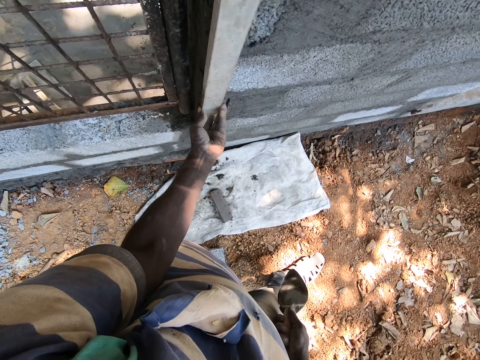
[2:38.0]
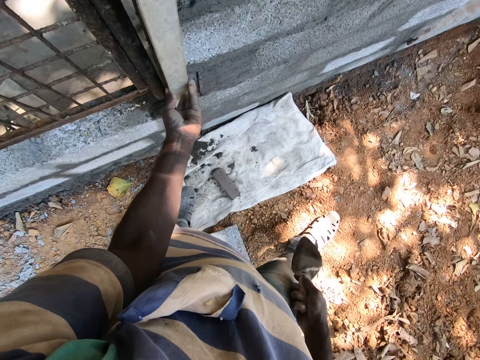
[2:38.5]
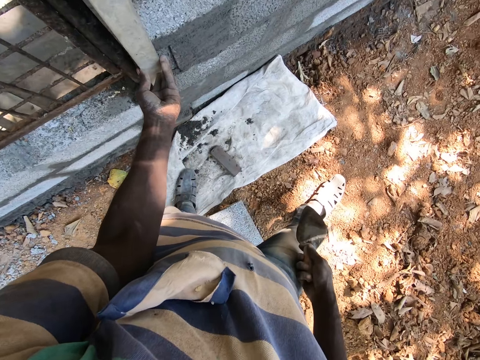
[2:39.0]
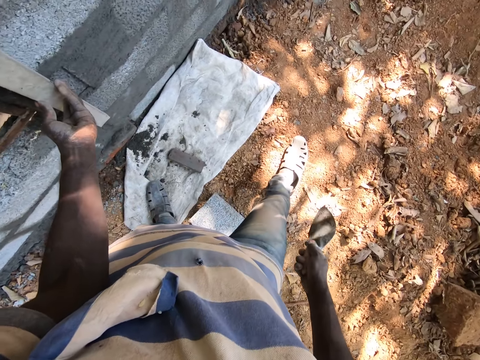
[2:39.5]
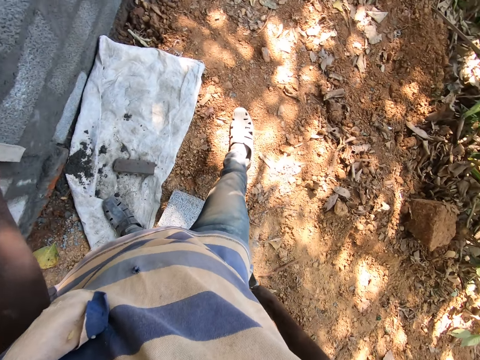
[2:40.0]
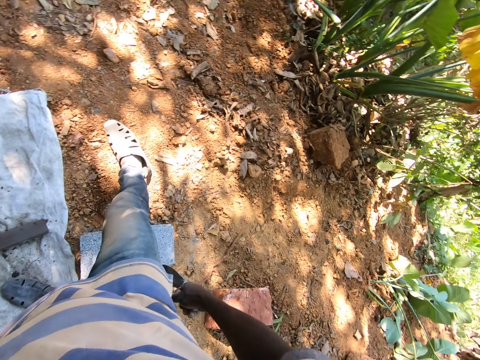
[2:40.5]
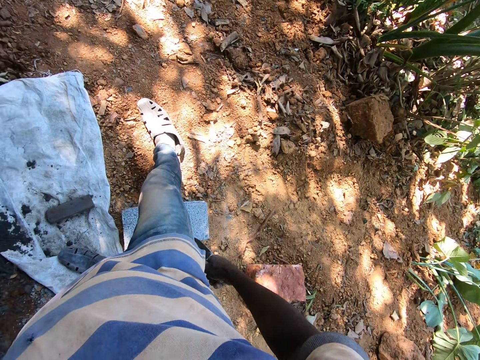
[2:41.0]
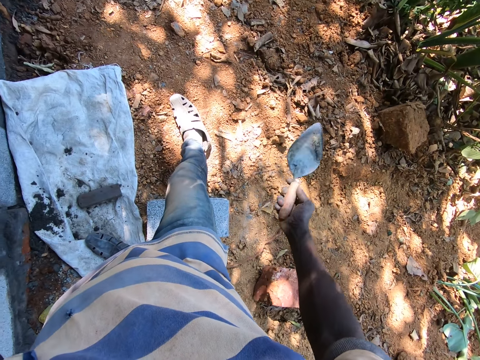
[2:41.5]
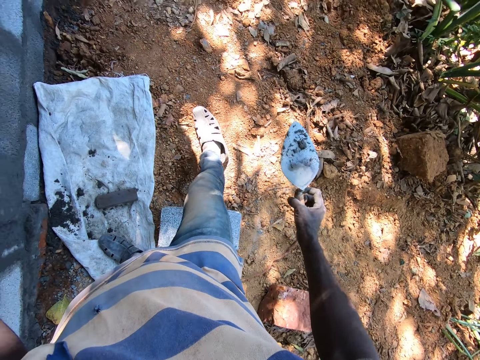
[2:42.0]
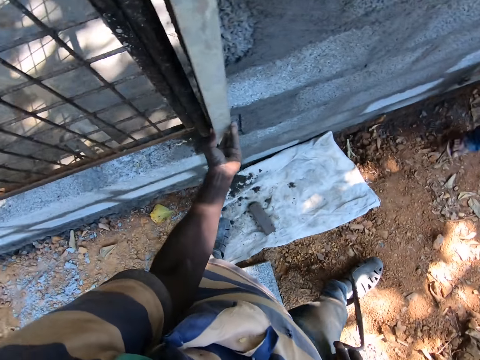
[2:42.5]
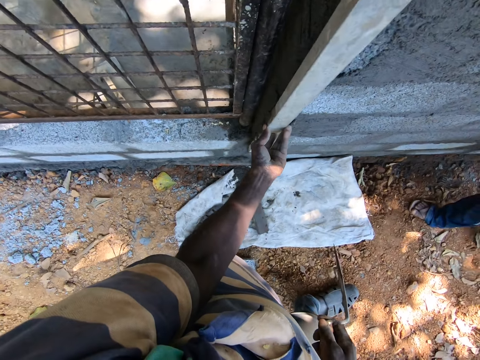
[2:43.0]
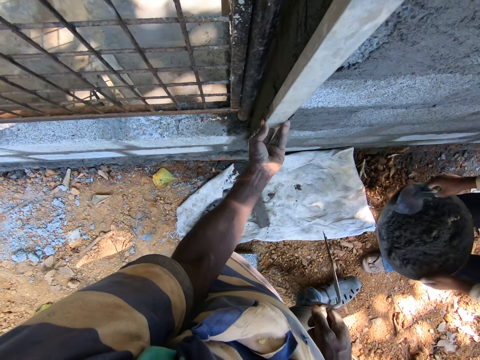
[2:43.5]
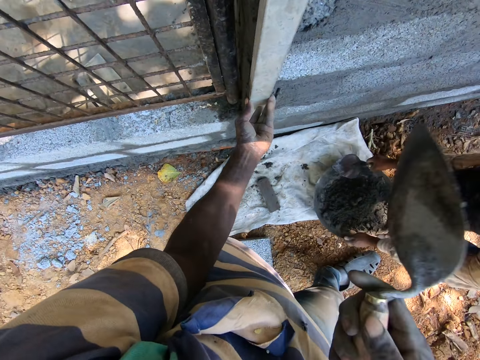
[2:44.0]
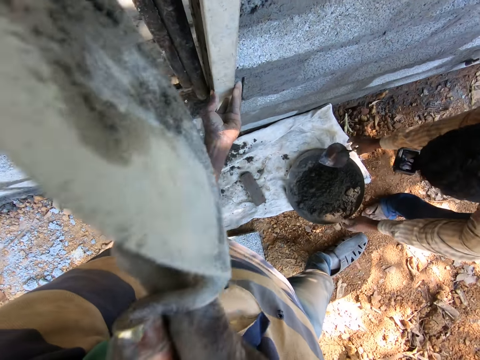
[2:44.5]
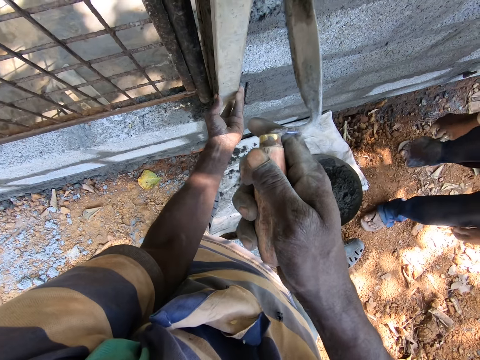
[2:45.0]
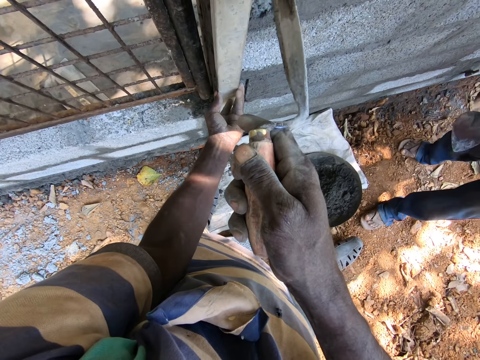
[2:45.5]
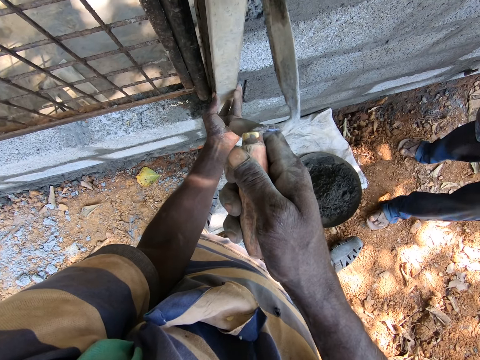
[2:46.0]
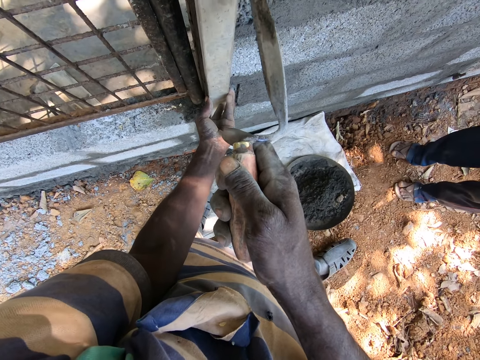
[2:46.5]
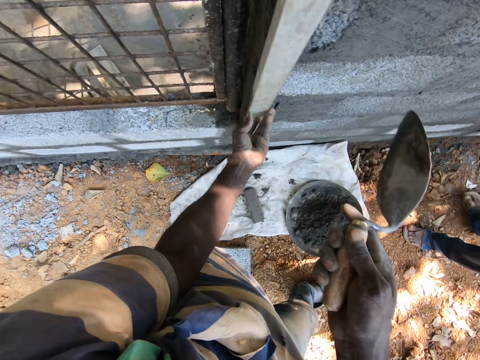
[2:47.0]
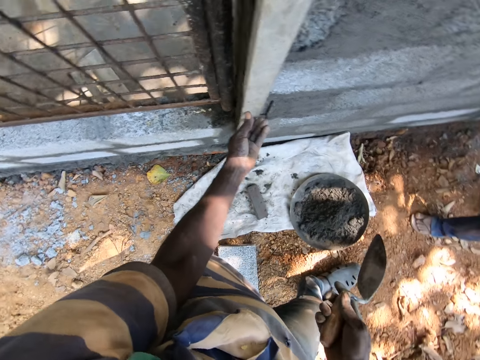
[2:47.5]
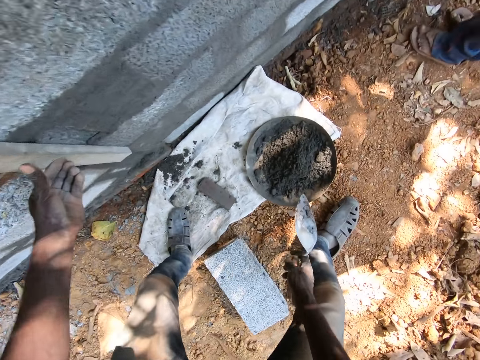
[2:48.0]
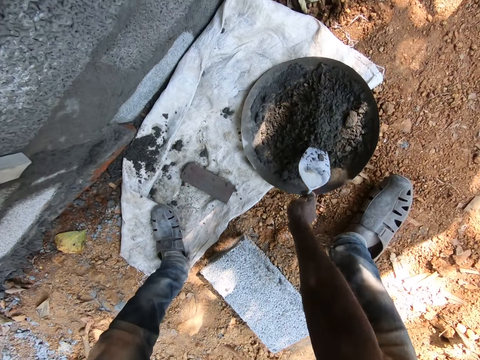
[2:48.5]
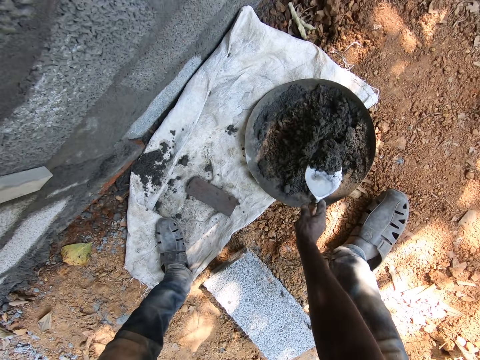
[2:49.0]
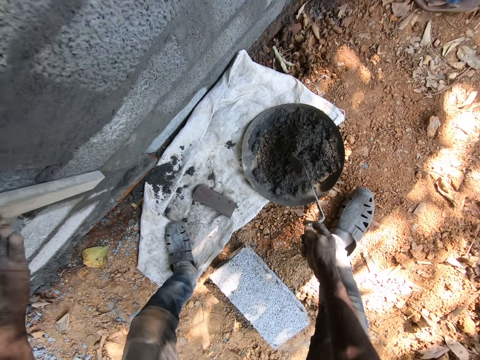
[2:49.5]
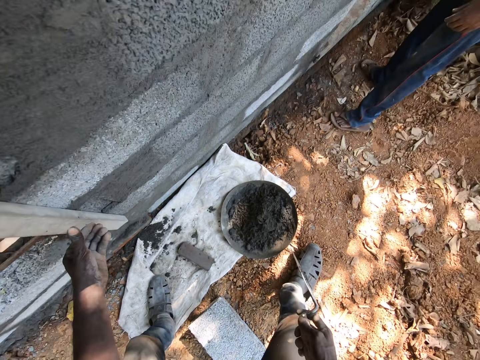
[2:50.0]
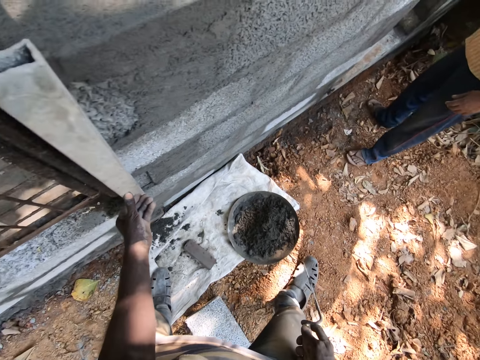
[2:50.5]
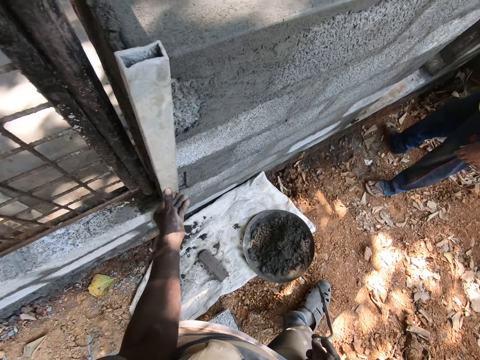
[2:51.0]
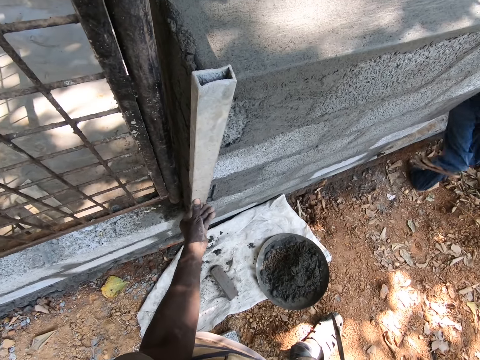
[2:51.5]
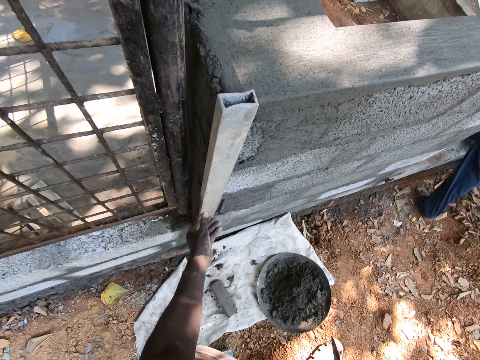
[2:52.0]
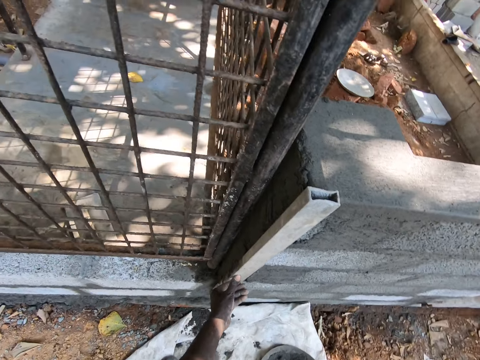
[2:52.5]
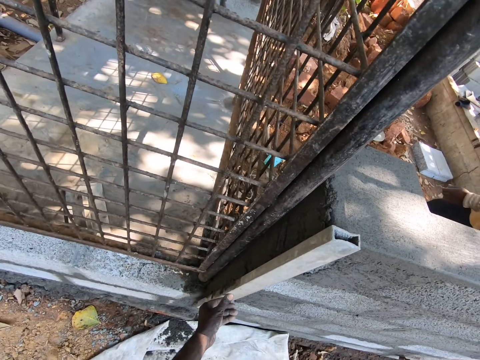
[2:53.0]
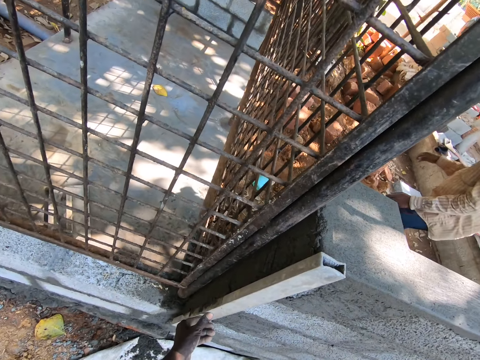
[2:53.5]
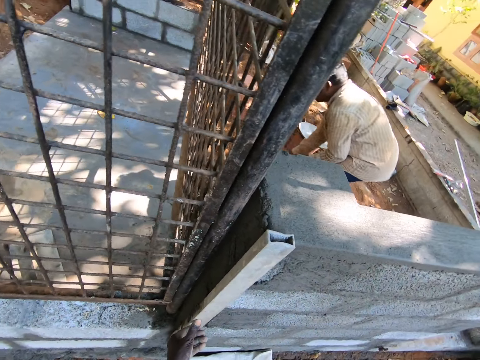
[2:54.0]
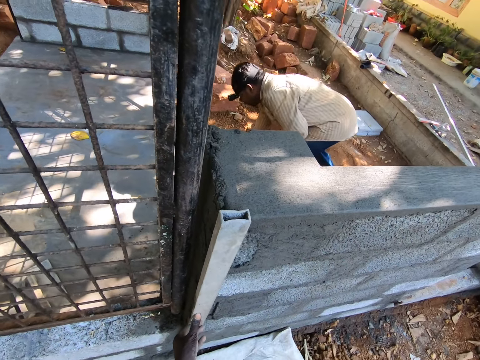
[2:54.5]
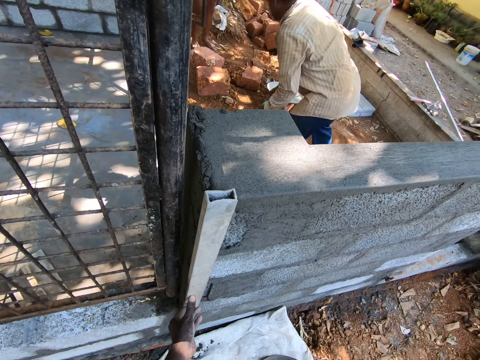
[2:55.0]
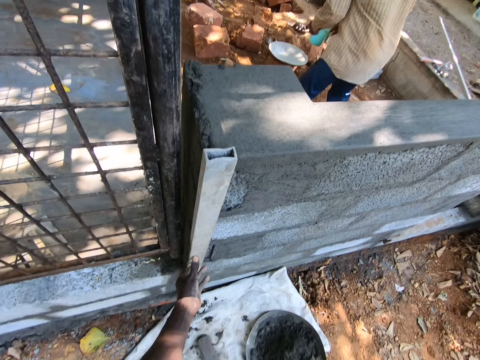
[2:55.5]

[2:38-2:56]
A man drops the headpan on the sack on the ground with both hands. The camera wearer adjusts the spirit level on the wall with the trowel in his right hand. He dips the trowel in some cement mortar in the headpan on the sack on the ground with his right hand. He interacts with the man. He looks at the man. The man talks to the camera wearer. The man walks around the compound, picks a cup from the ground with his right hand, and takes the trowel. The camera wearer looks at the man.

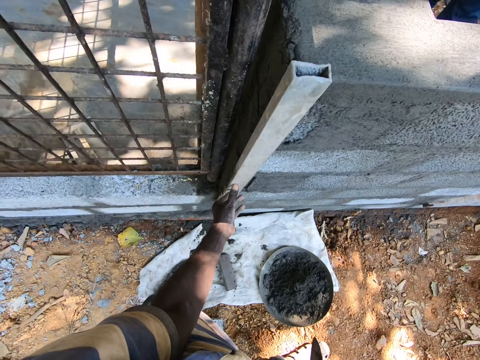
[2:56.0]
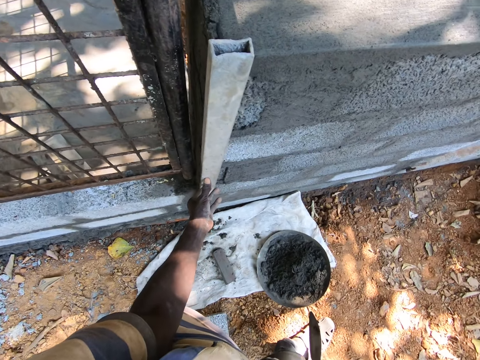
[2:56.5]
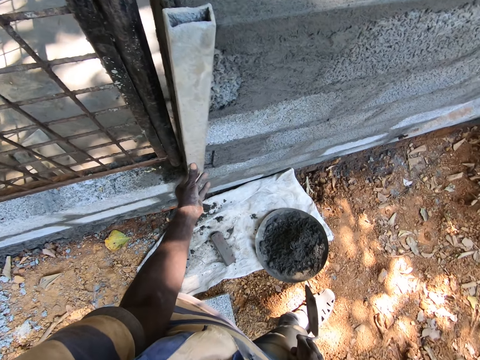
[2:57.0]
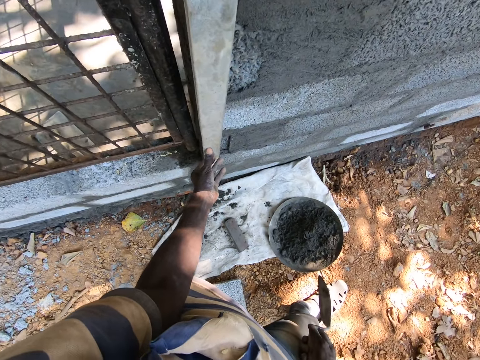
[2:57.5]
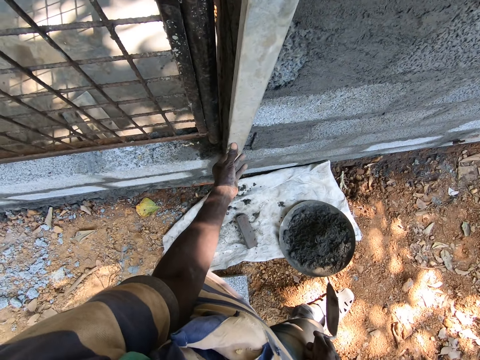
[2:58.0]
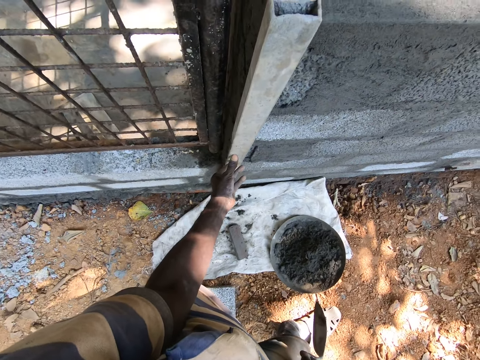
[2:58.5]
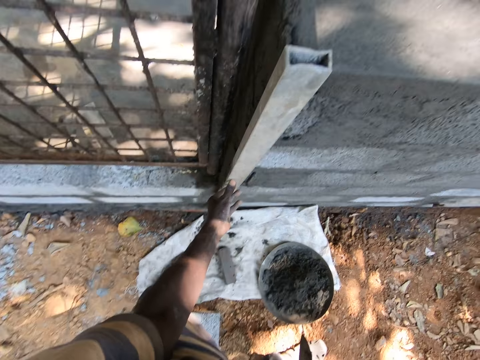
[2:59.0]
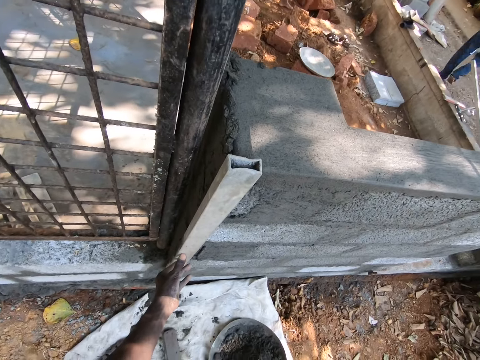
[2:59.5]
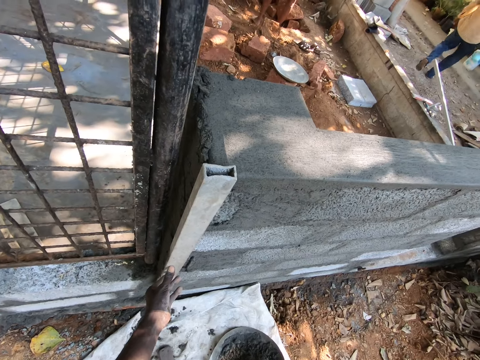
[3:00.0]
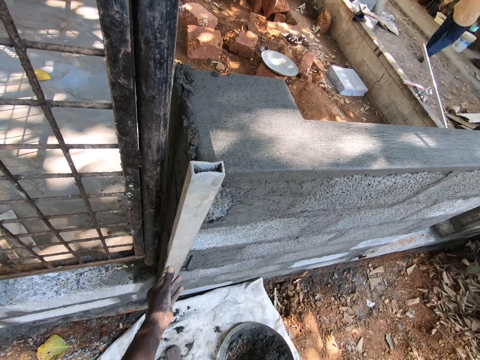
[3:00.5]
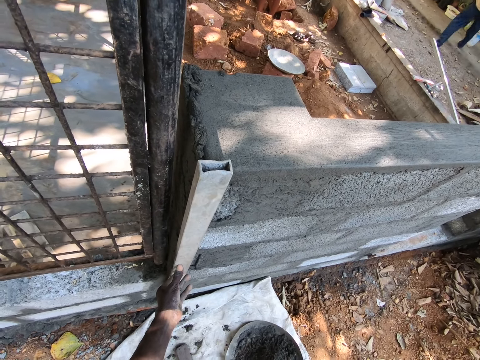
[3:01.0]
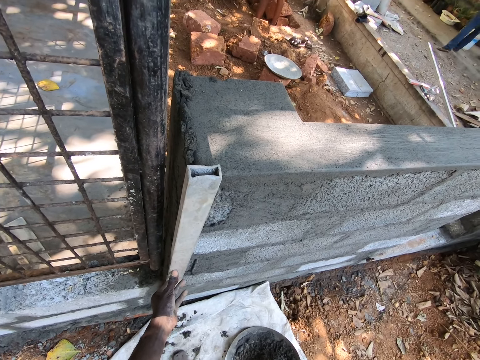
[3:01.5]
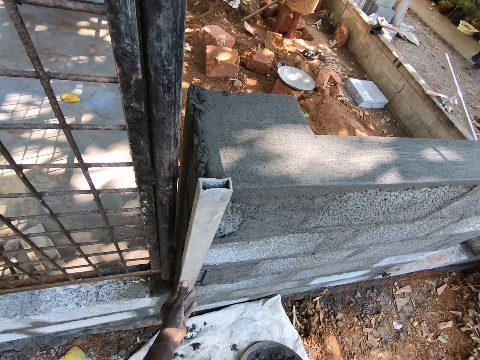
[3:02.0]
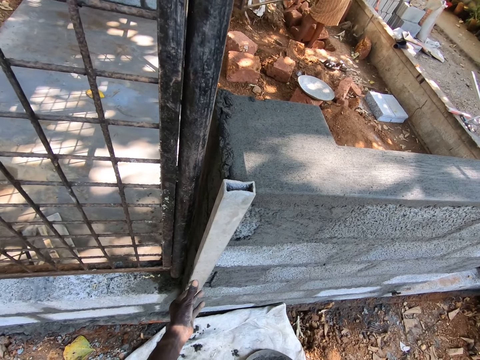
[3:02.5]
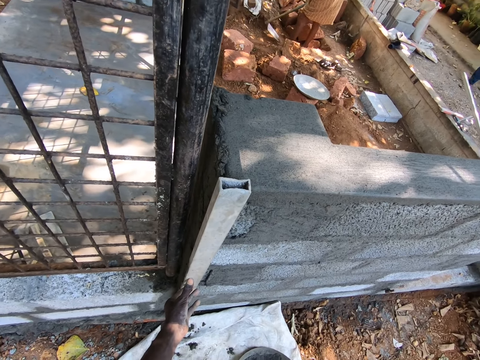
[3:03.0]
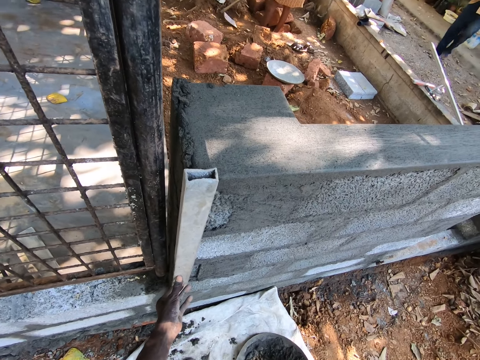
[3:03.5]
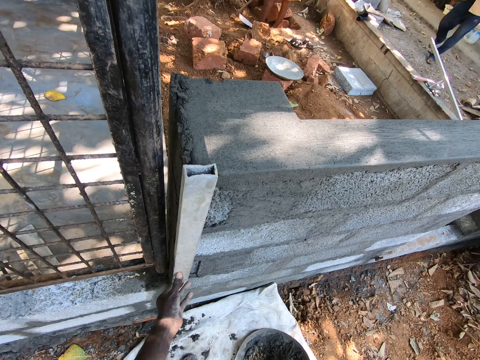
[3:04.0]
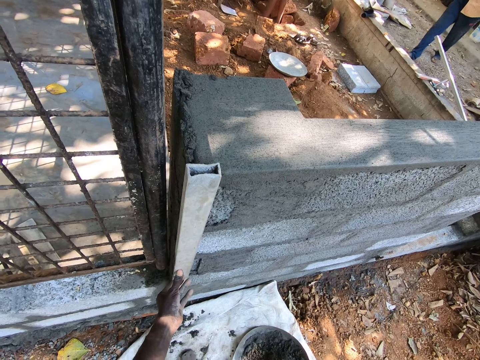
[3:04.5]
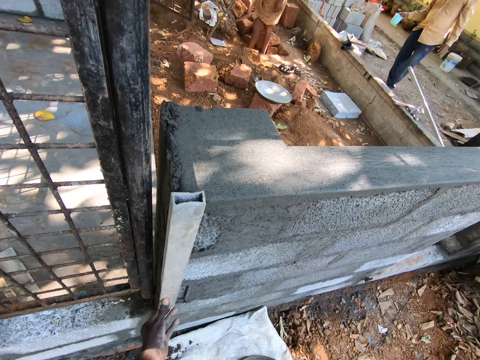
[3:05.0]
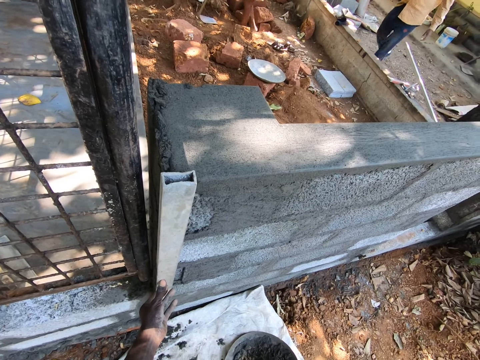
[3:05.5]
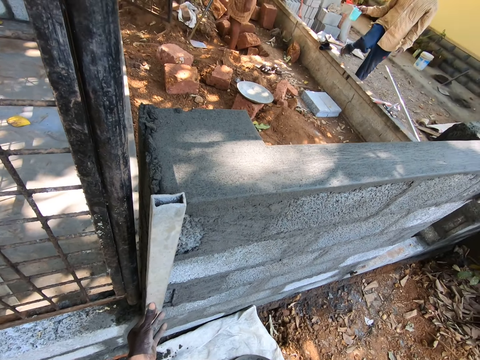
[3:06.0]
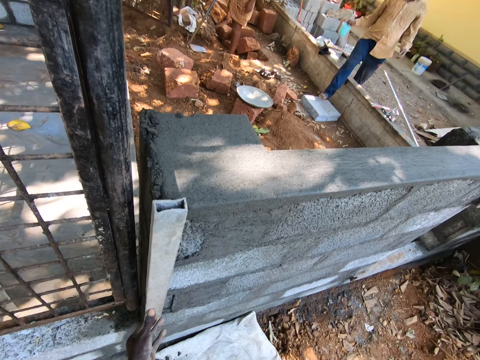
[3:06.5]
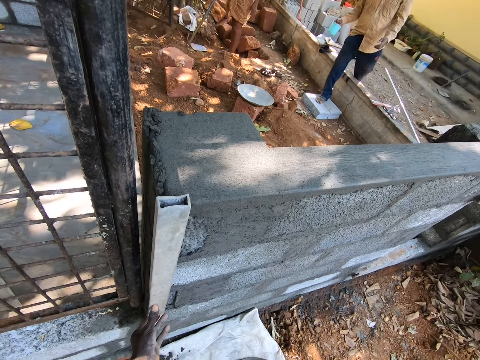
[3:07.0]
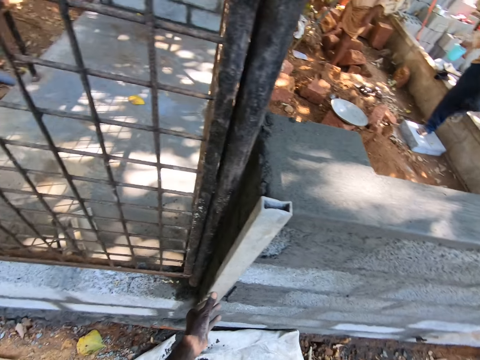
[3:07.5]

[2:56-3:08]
A man takes some water from a bucket on the ground with the cup in his right hand. The camera wearer interacts with another man. The other man digs soil from the ground with a hoe in both hands. The first man walks around the compound.
